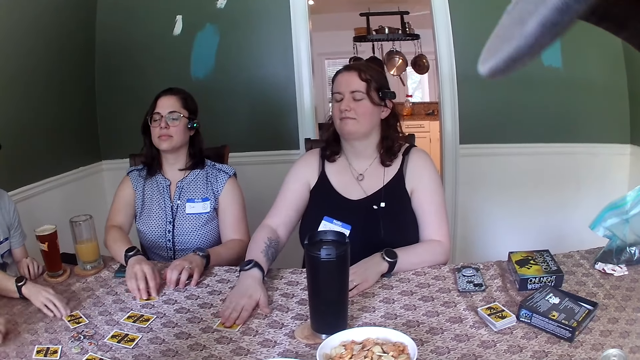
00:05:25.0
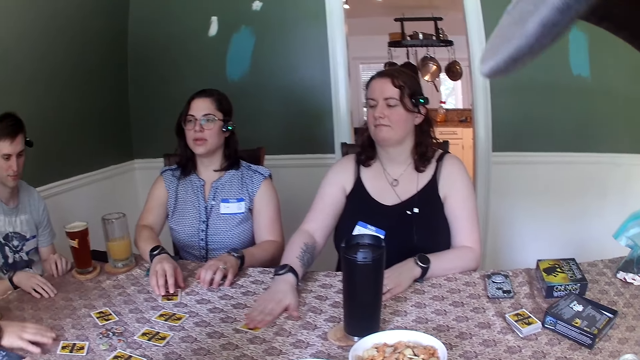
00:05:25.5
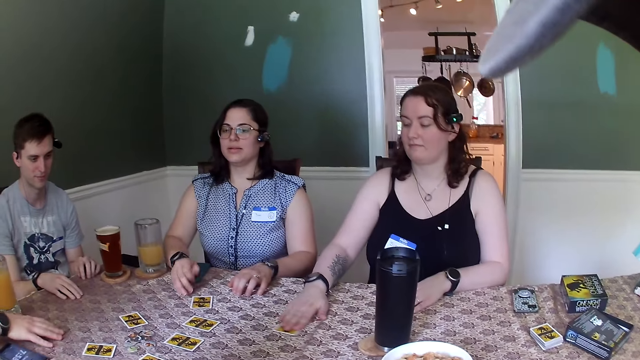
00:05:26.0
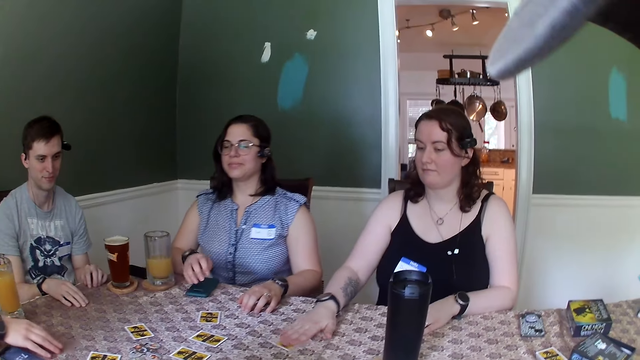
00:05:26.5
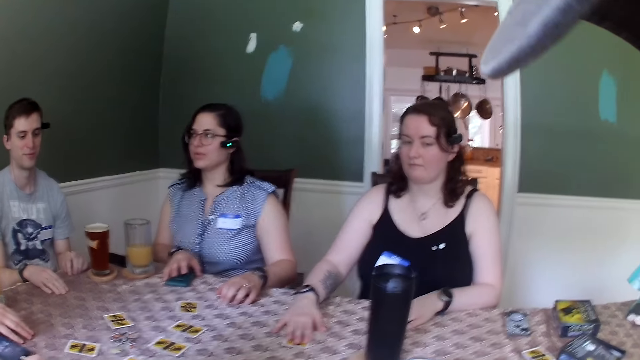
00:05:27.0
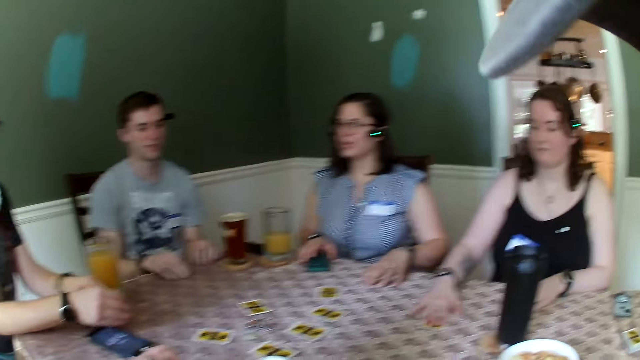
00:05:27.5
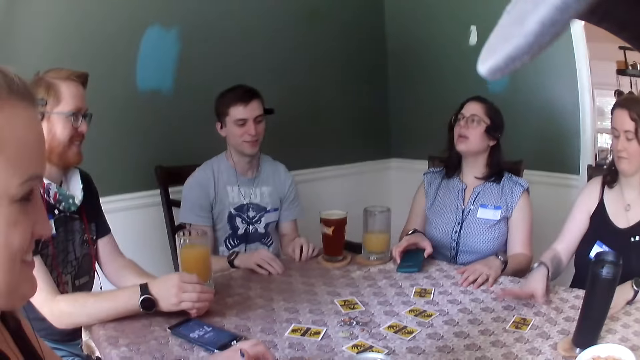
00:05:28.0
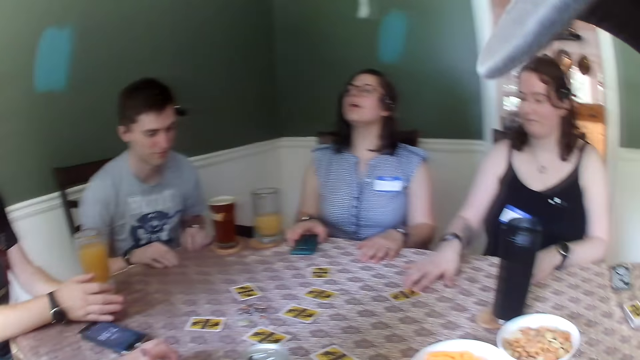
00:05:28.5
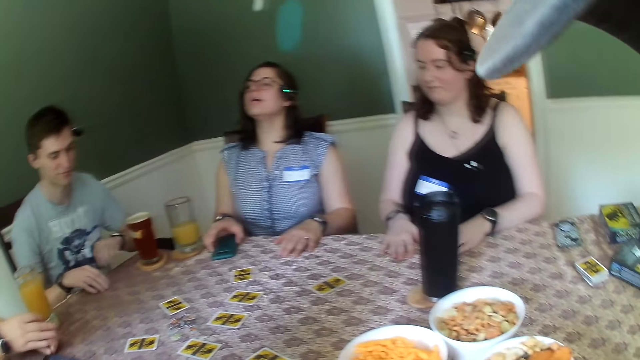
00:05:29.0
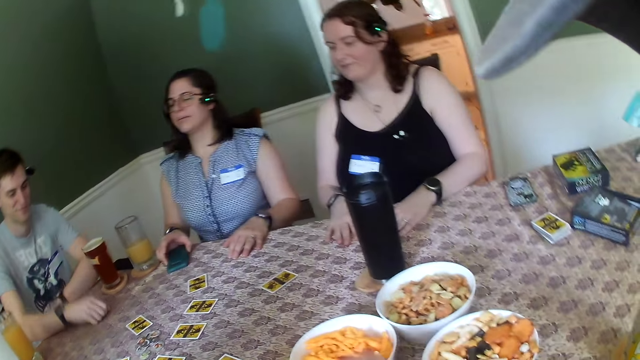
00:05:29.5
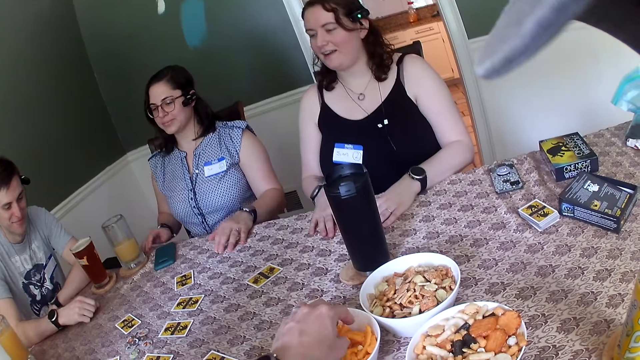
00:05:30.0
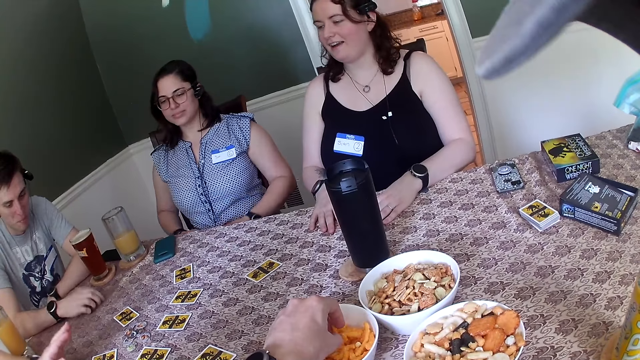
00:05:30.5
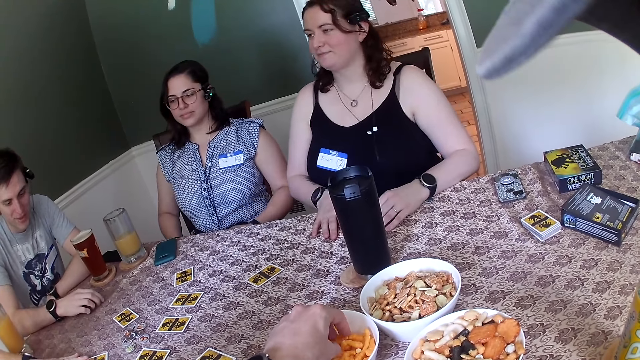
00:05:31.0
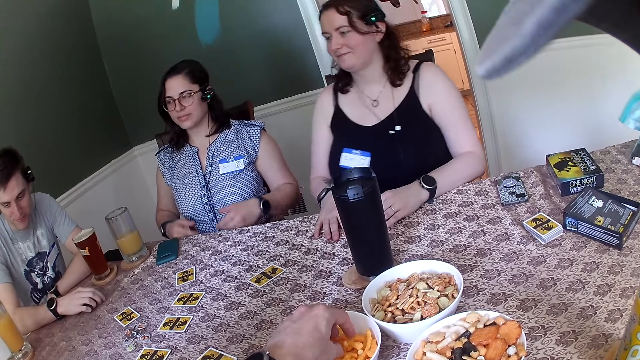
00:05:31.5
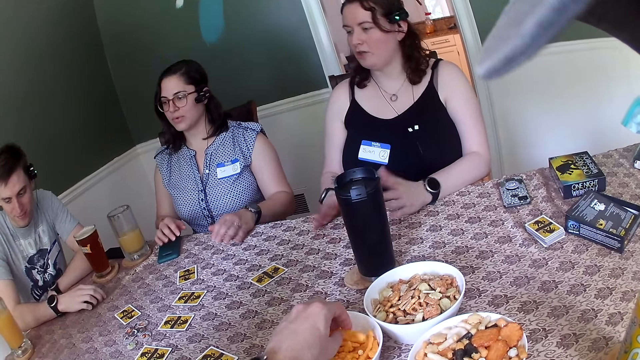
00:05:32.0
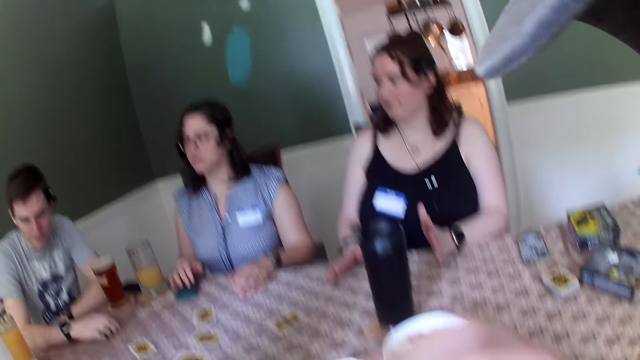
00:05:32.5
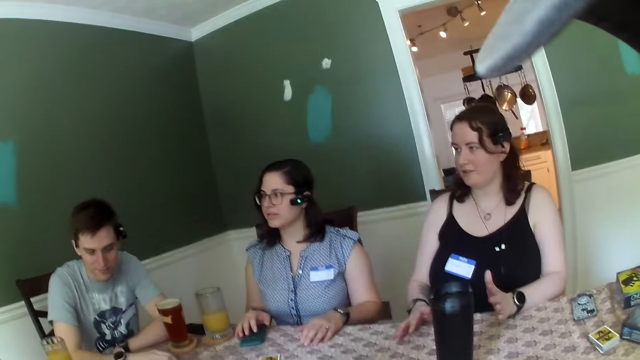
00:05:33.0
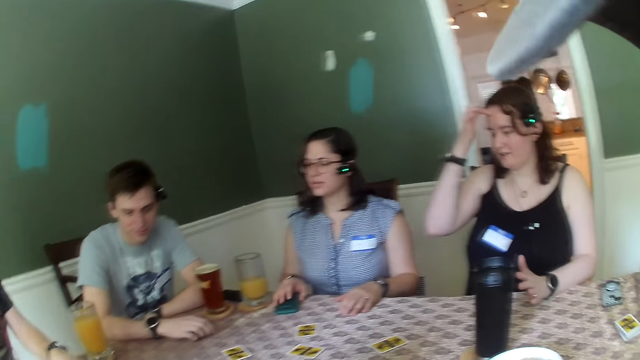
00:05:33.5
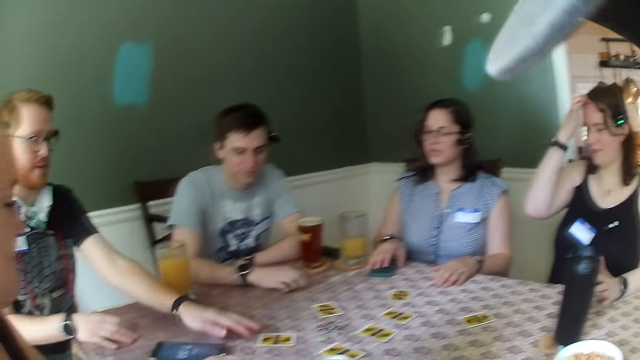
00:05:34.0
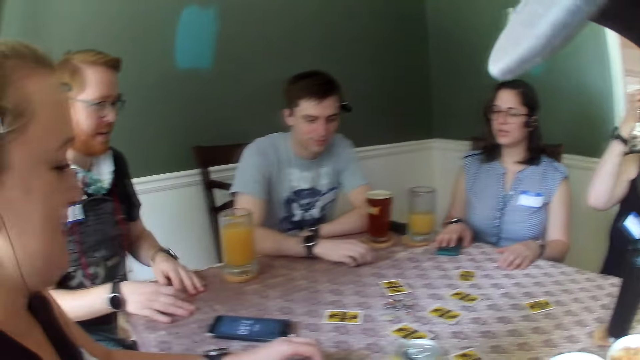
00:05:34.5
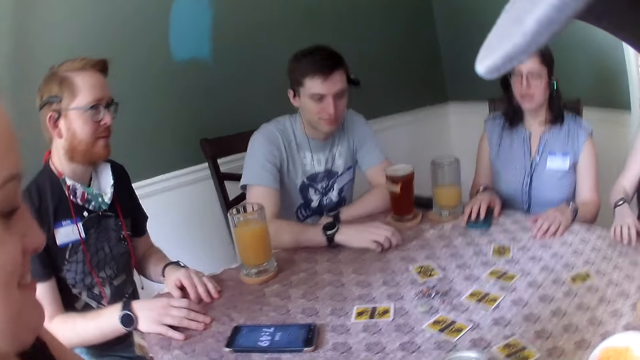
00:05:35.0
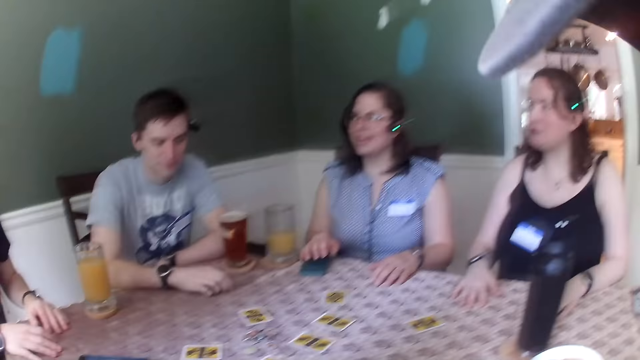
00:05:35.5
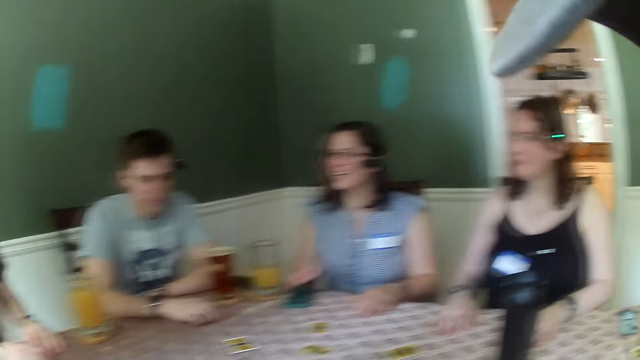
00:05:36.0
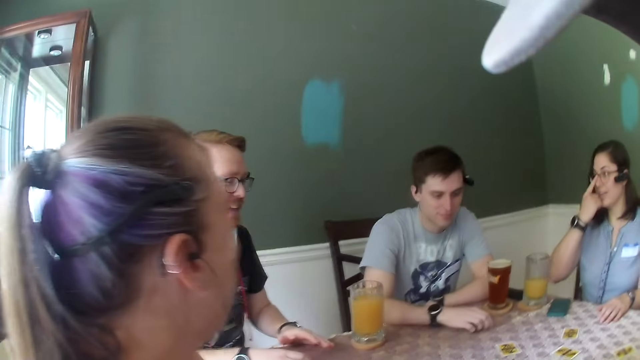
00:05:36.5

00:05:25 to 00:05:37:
The man withdraws his right hand from the card on the table. A woman opens her eyes. Another woman opens her eyes. The man opens his eyes. The other woman withdraws her right hand from the card on the table. She touches a phone on the table with her right hand, and adjusts the phone on the table. She removes her hand from the phone on the table. The camera wearer picks a snack piece in a bowl. The first woman converses with another man. The other woman converses with the other man. The camera wearer eats the snack piece. The first woman scratches her head with her right hand. The other man touches a card at the center of the table with his left hand. The other woman touches the phone on the table with her right hand. The other man adjusts the card on the table. The first woman puts her right hand on the table. The other woman adjusts her glasses with her right index finger.

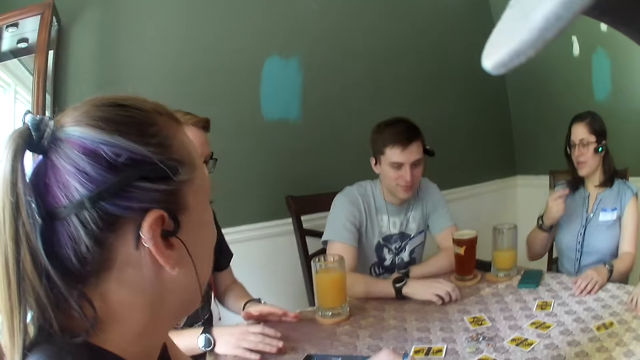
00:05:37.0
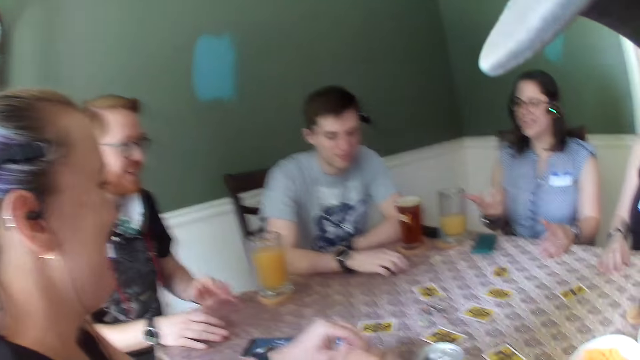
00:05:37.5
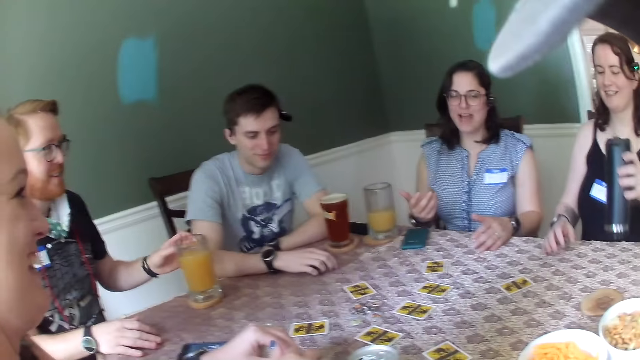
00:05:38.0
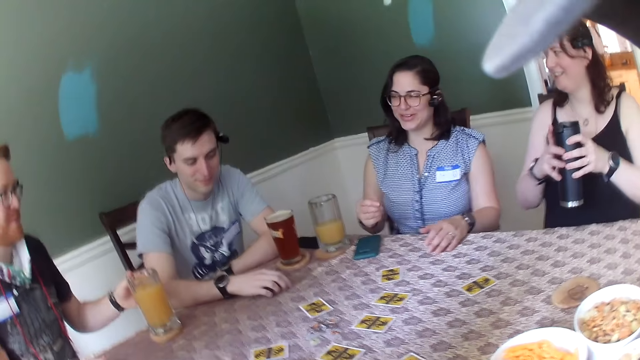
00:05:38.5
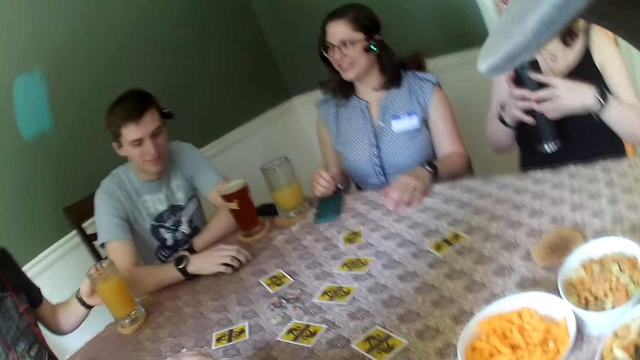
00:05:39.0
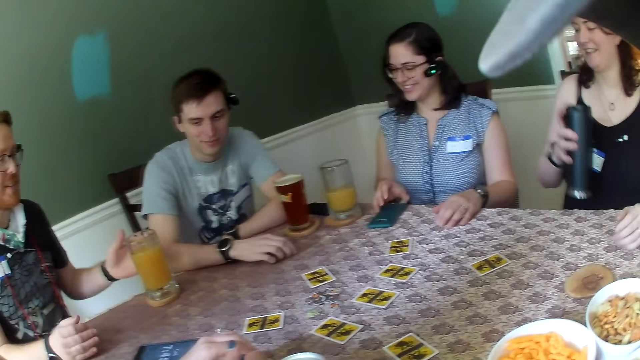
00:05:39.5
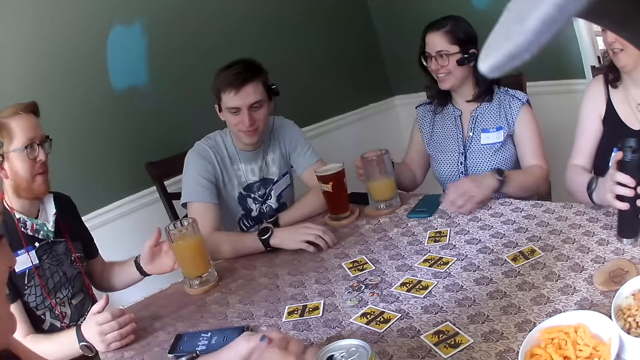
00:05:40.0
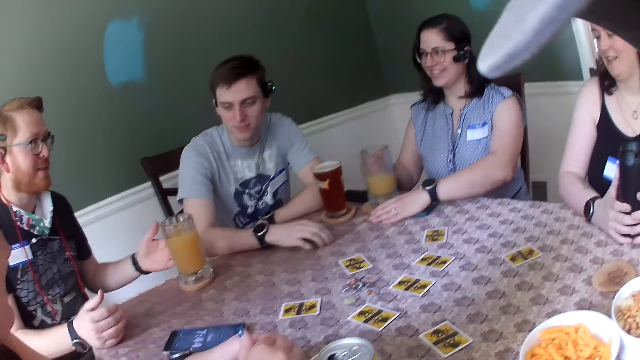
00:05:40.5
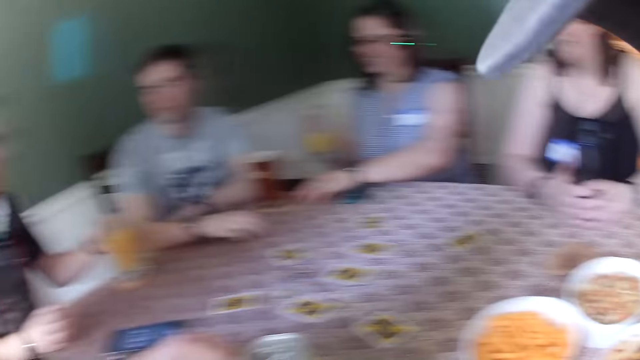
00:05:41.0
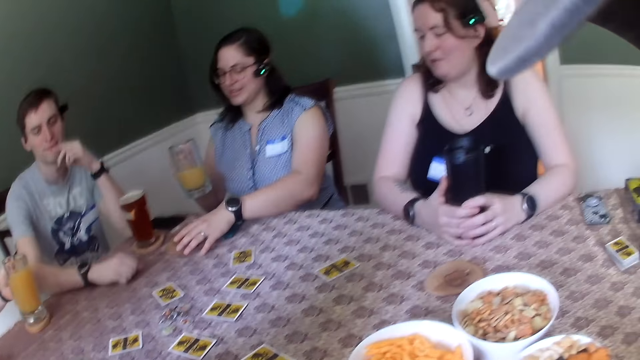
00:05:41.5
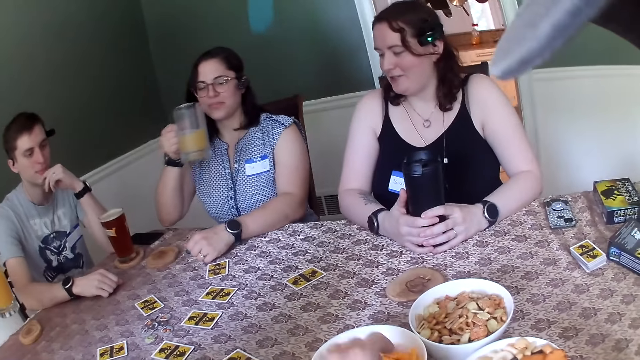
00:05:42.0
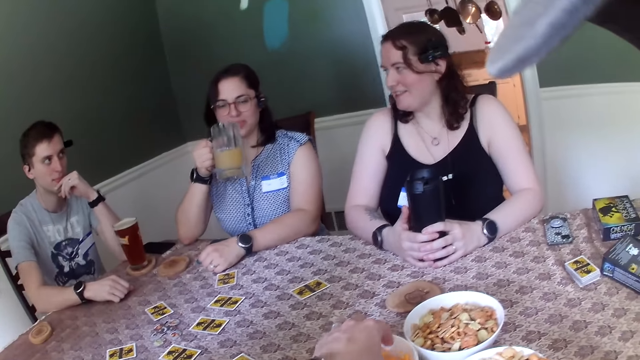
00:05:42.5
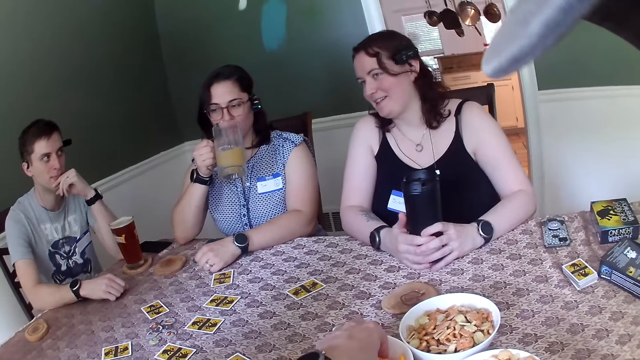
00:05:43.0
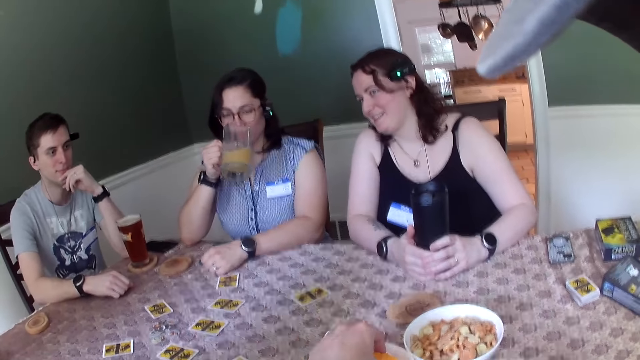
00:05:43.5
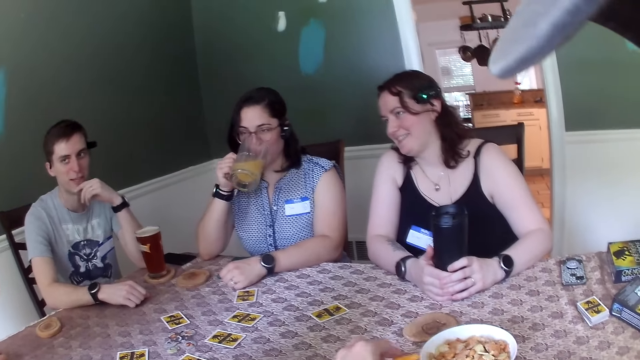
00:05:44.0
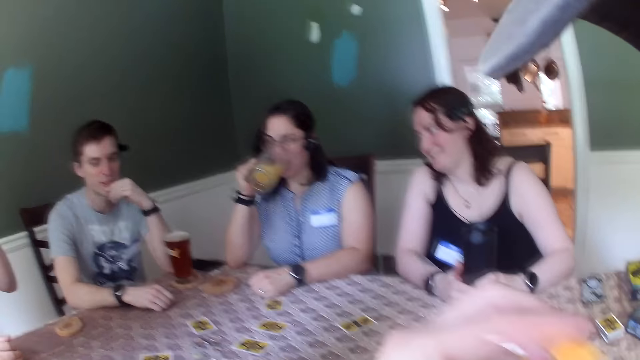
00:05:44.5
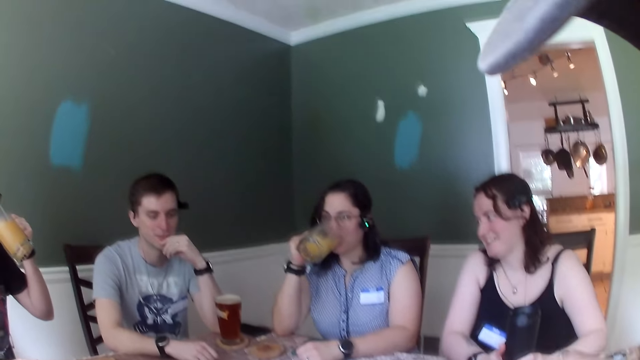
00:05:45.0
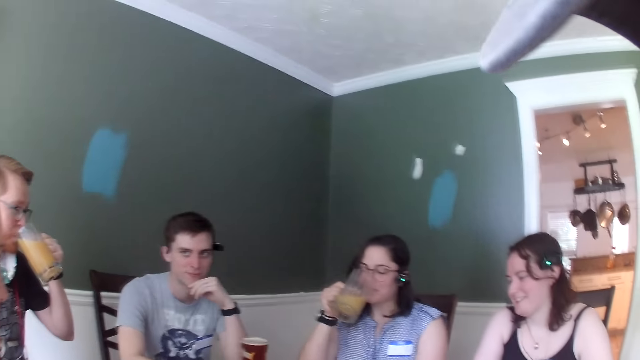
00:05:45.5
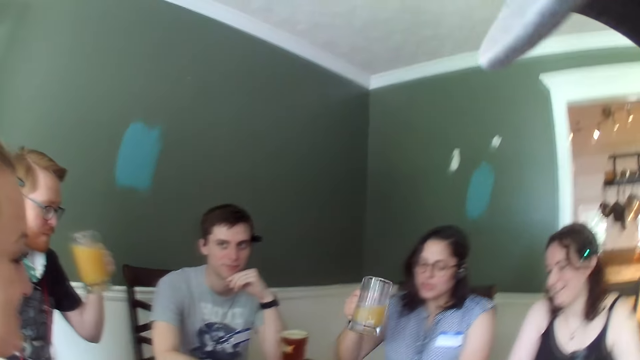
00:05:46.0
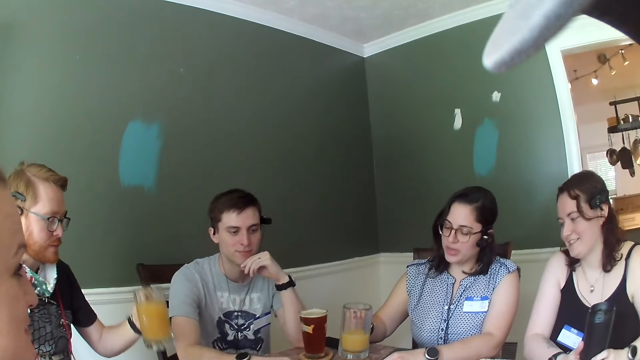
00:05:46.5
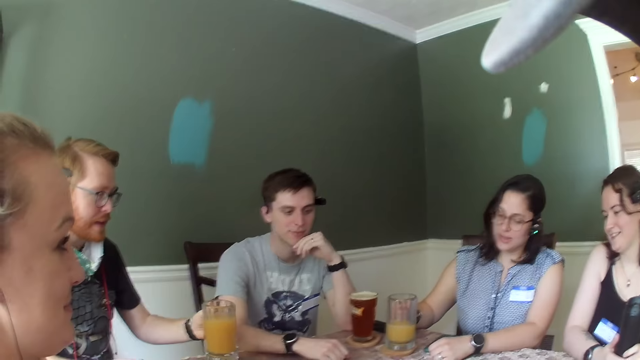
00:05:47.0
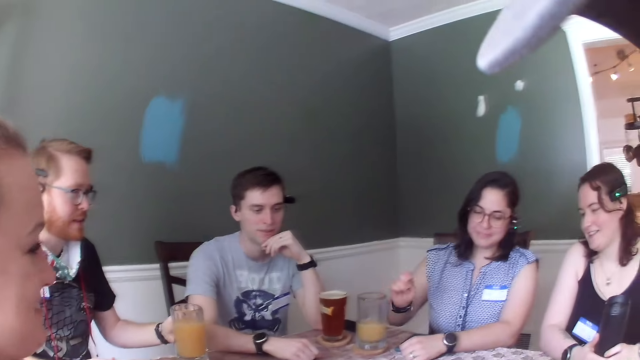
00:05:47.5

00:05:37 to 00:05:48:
A person rubs the nose. Another person lifts a bottle. A woman touches the phone on the table with her right hand. She takes a cup of juice on the table with her right hand, and adjusts a coaster on the table with her left hand. A man converses with another woman. The first woman drinks juice from the cup. The camera wearer lifts a snack piece. Yet another person drinks juice. The first woman speaks to a group of people. She and that person put the cups on the table.
